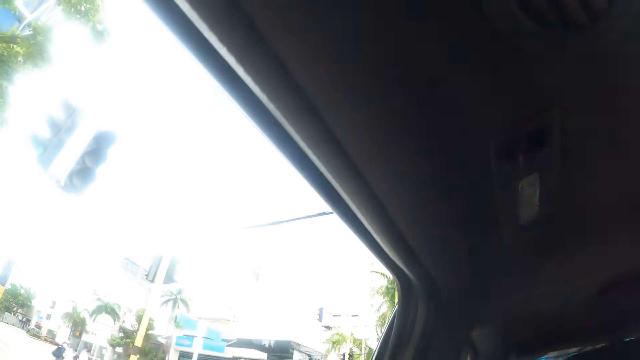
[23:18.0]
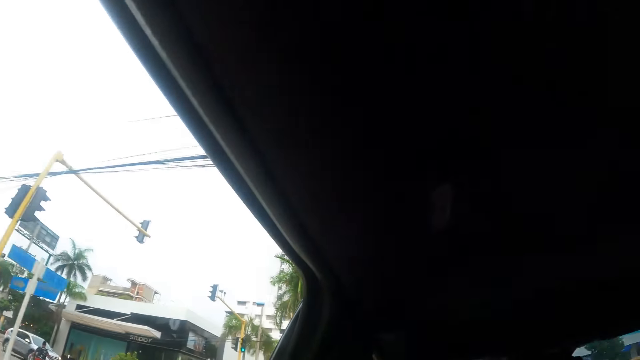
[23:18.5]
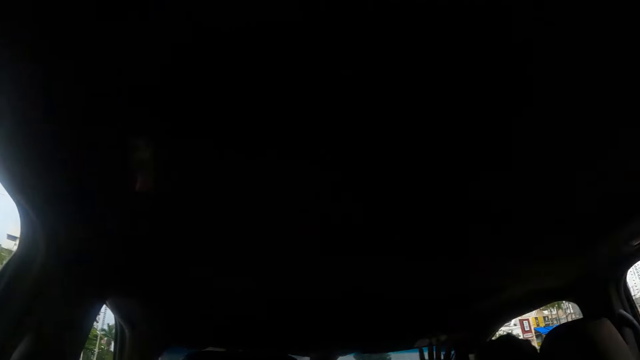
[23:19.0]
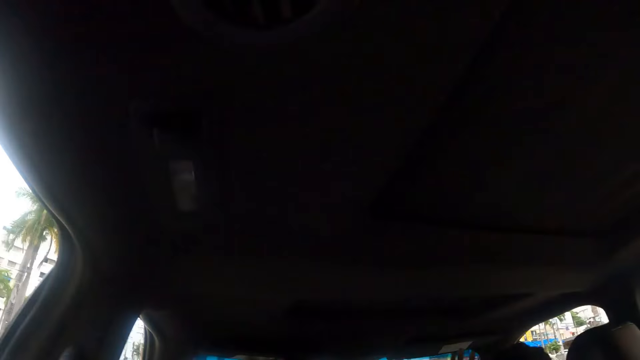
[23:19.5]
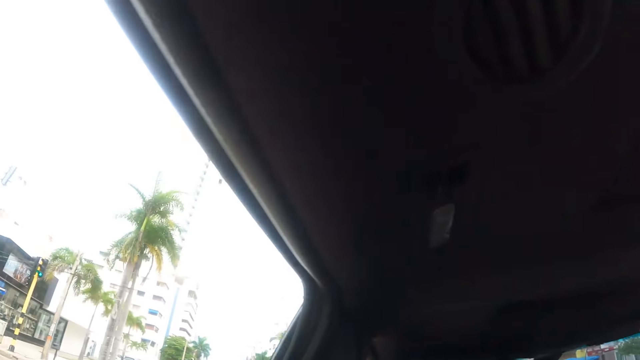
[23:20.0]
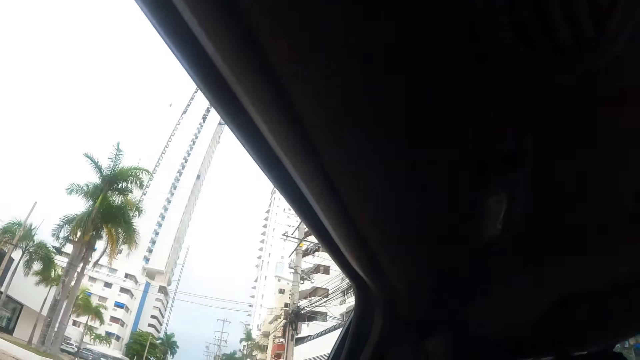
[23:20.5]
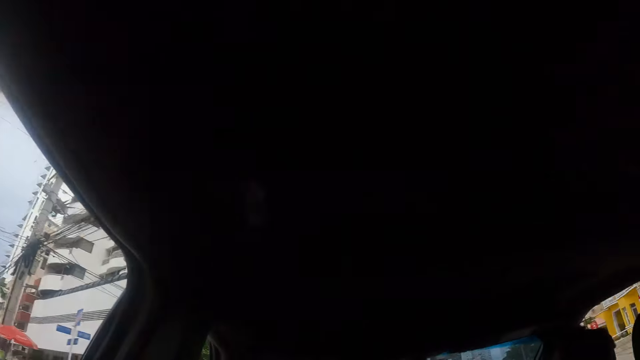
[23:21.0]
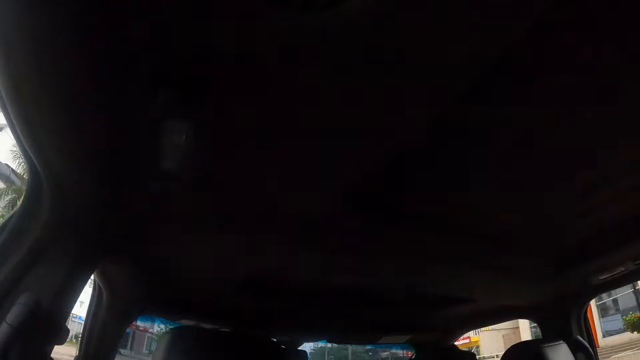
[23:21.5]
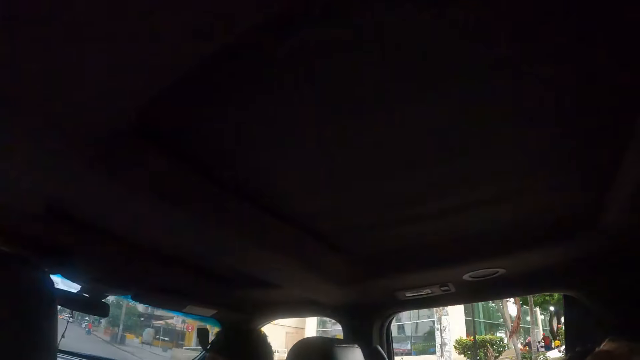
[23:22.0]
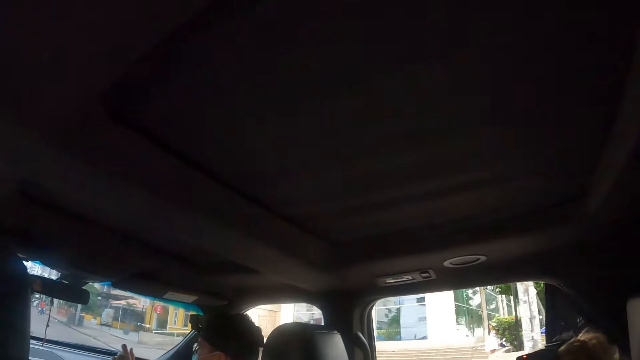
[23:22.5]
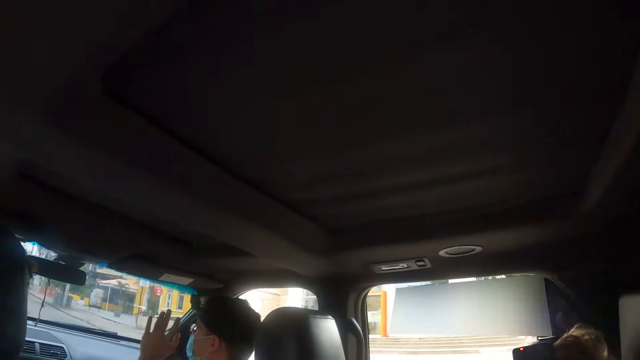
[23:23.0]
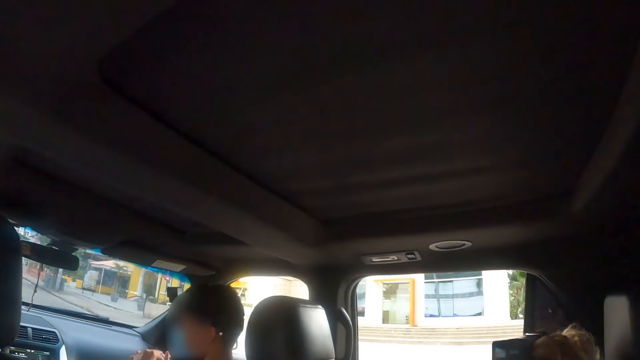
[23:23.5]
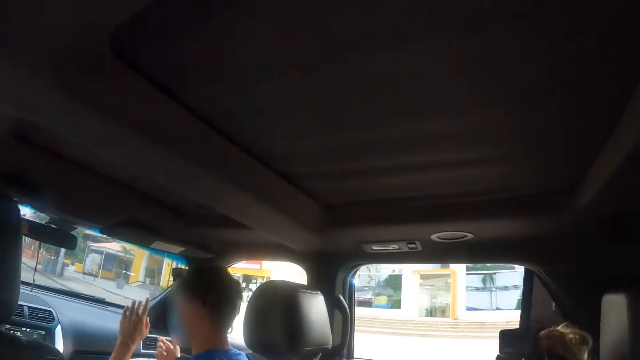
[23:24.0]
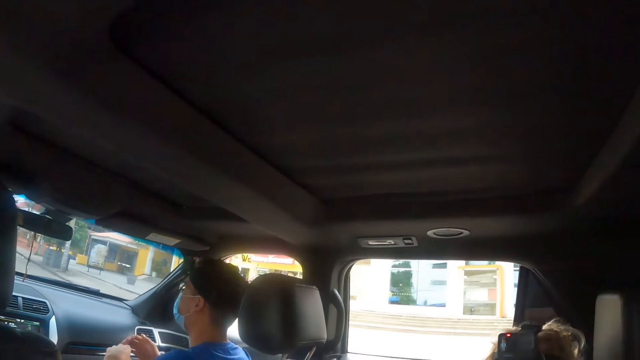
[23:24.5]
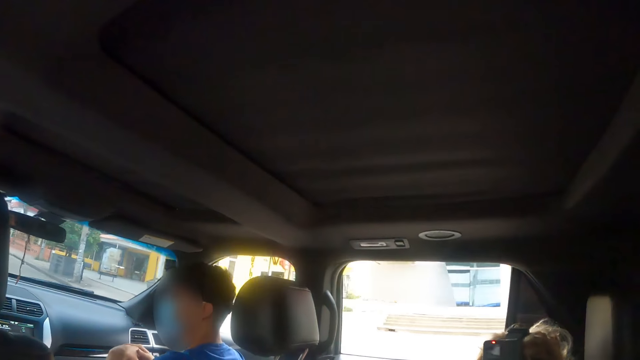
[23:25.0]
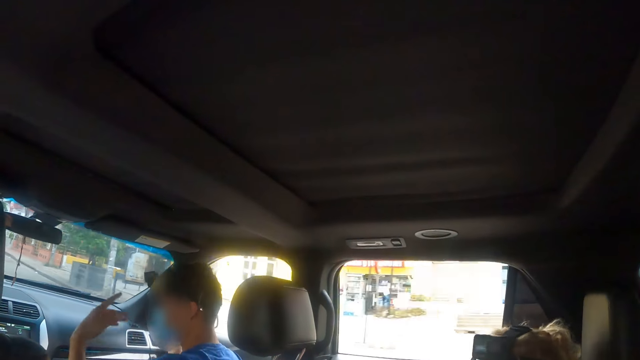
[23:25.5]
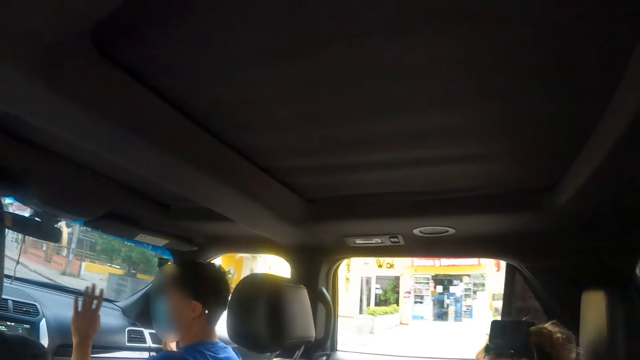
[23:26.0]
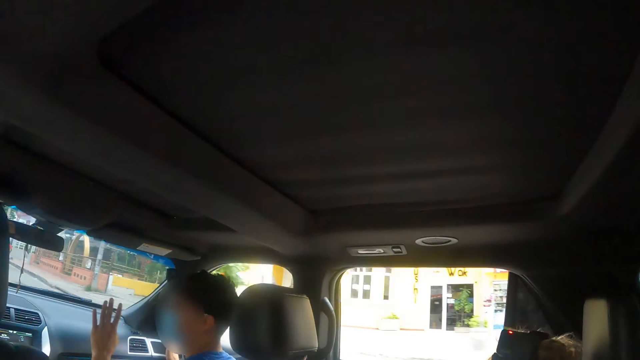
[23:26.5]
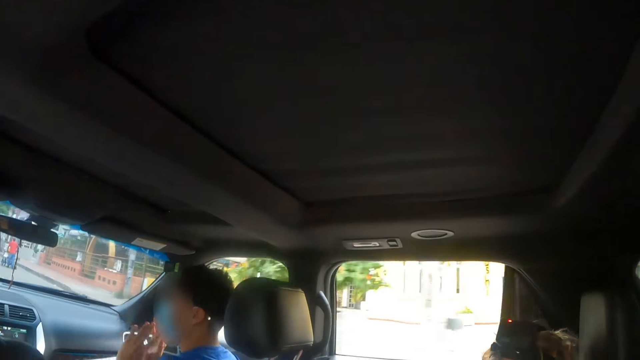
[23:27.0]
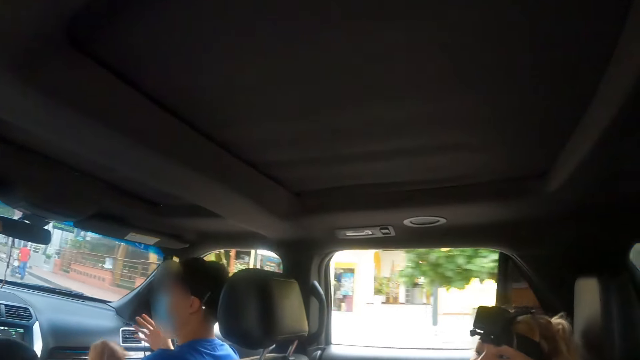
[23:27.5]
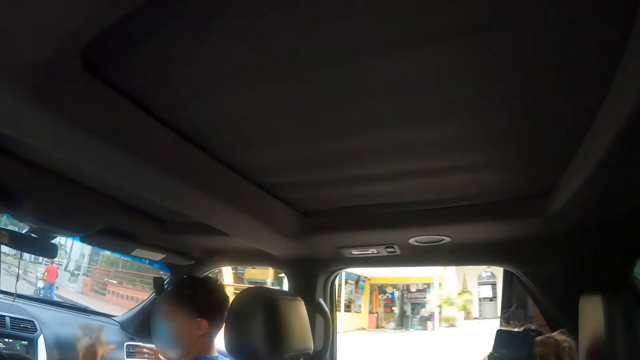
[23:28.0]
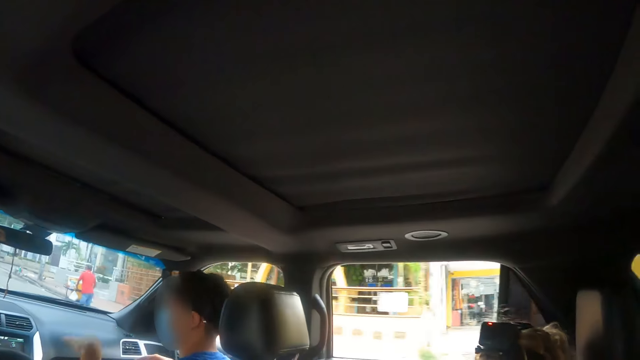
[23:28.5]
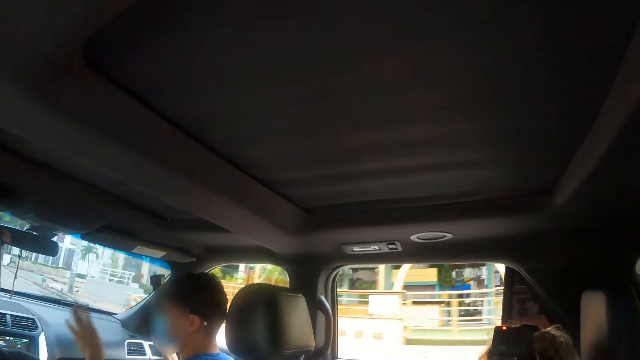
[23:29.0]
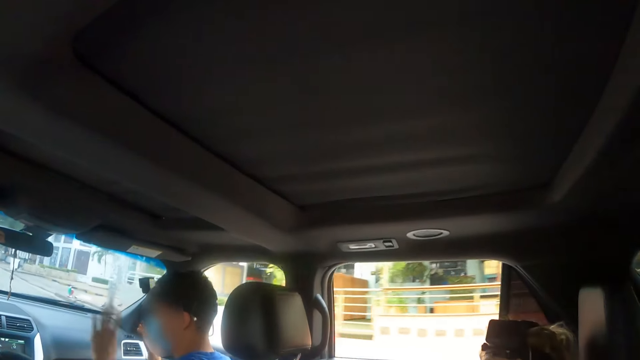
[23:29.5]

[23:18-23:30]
The camera wearer looks around. A man gestures with both hands.

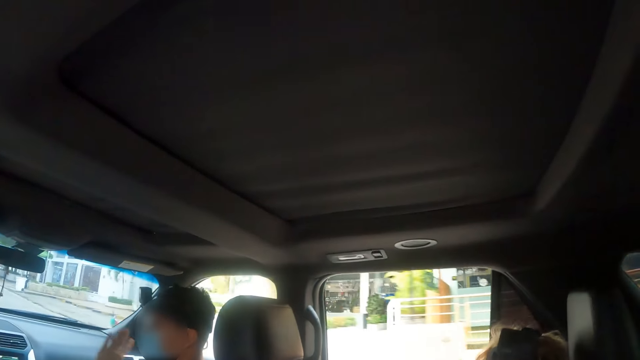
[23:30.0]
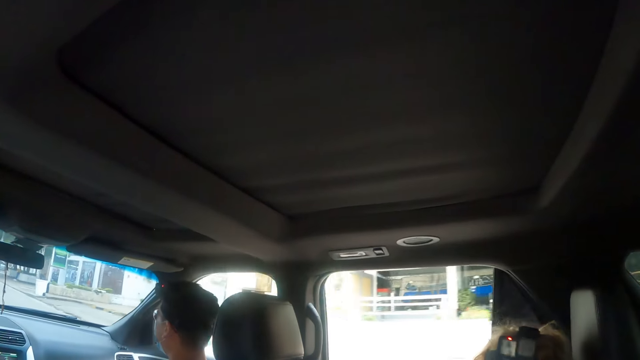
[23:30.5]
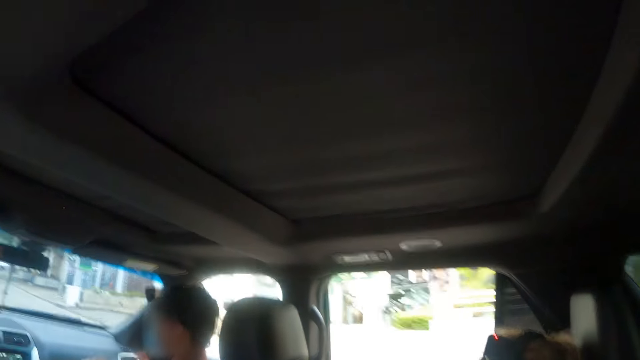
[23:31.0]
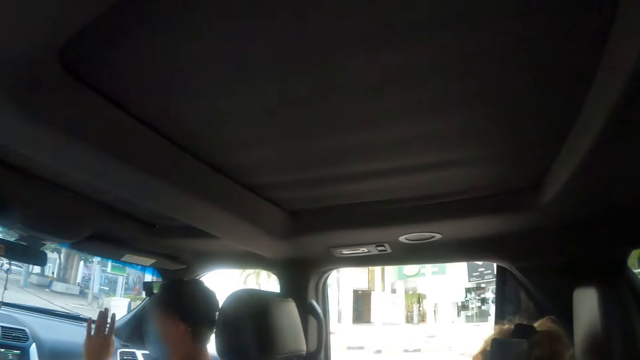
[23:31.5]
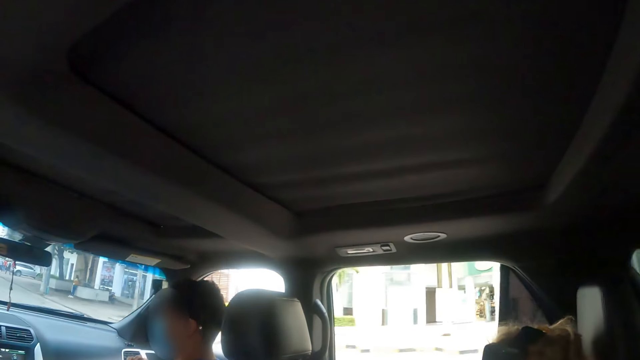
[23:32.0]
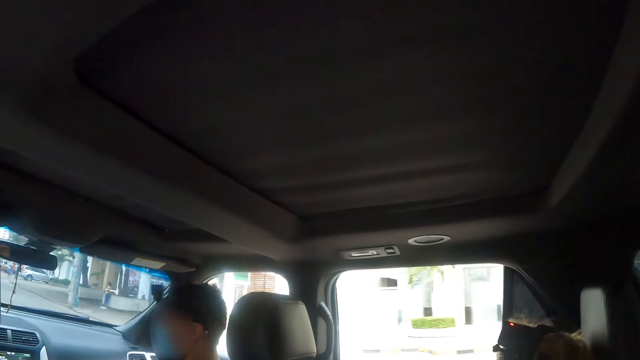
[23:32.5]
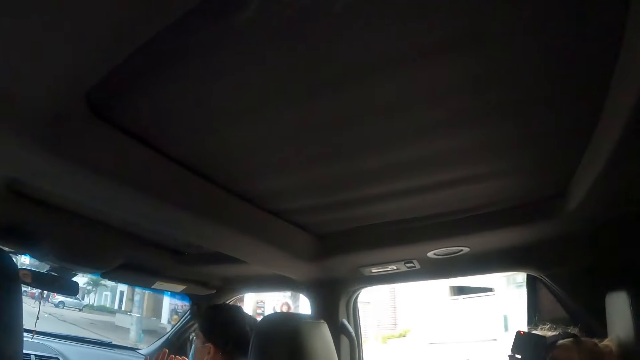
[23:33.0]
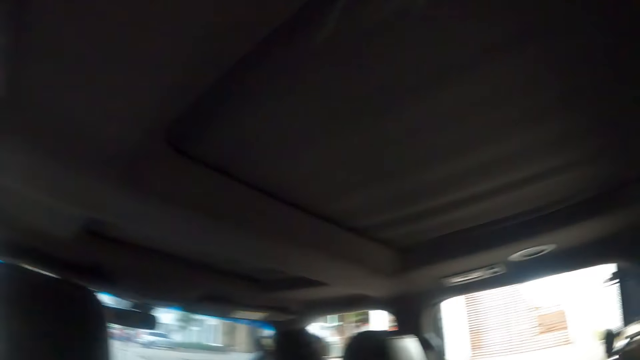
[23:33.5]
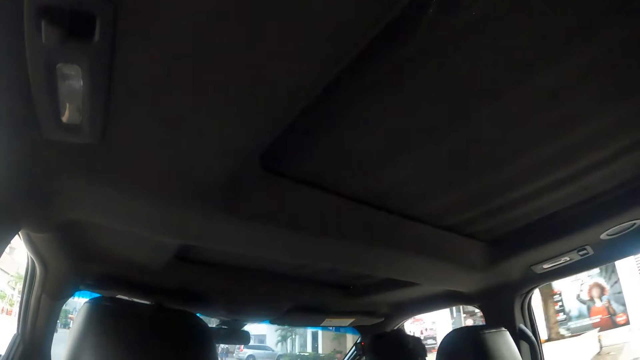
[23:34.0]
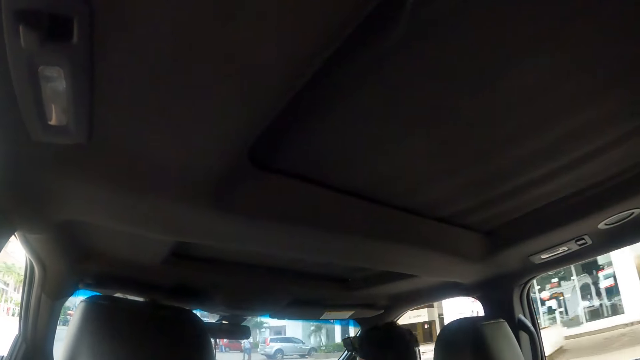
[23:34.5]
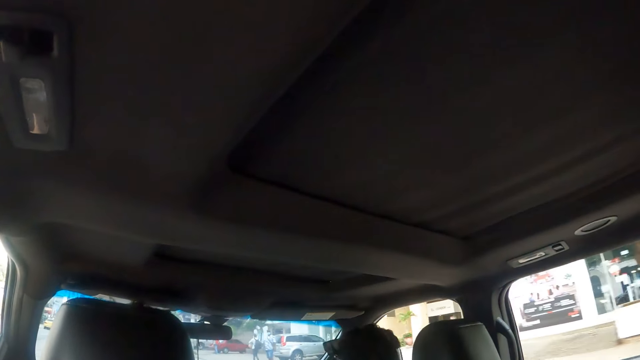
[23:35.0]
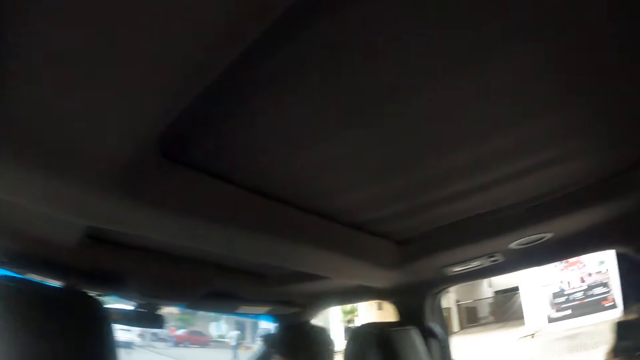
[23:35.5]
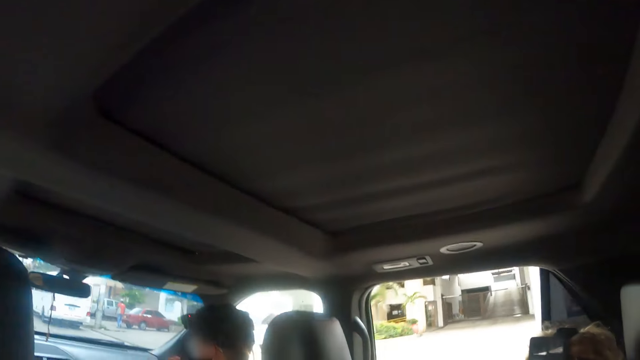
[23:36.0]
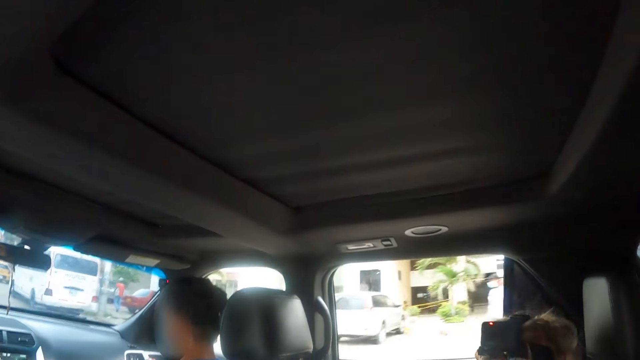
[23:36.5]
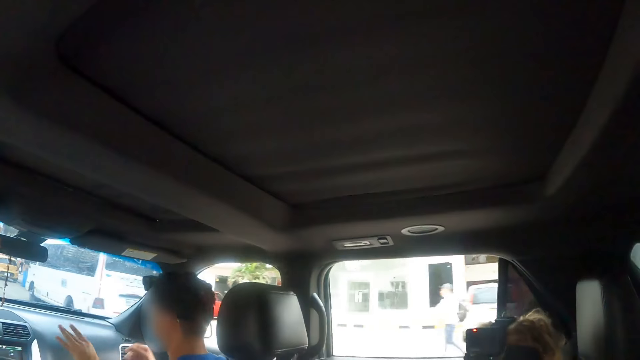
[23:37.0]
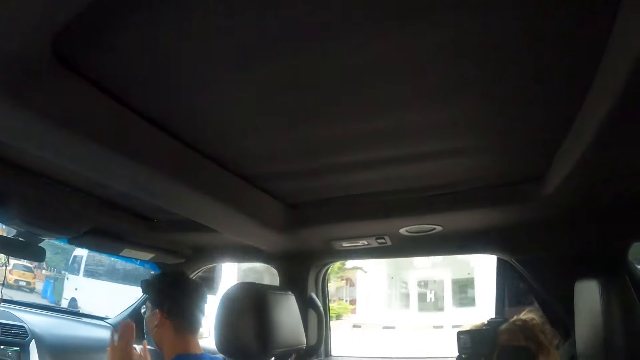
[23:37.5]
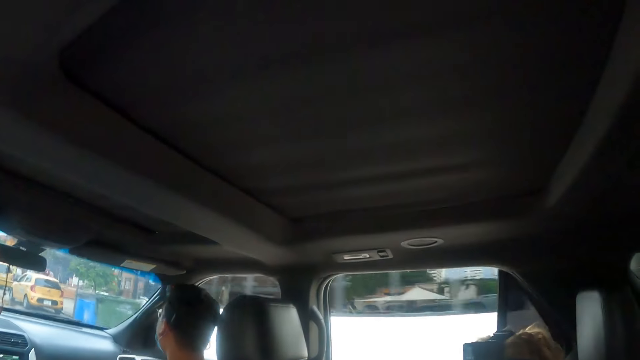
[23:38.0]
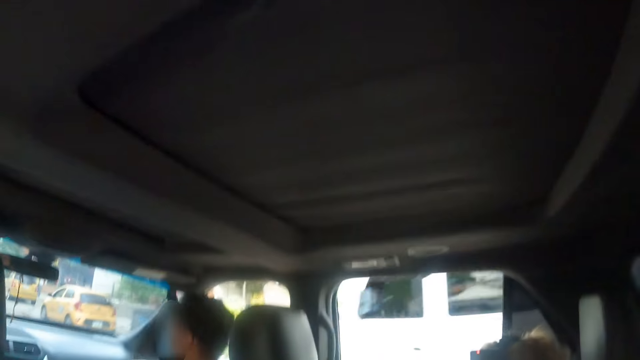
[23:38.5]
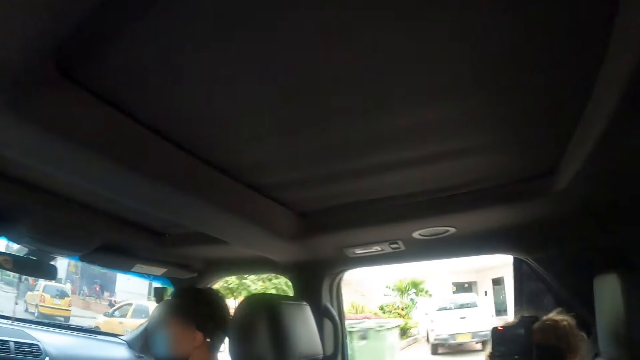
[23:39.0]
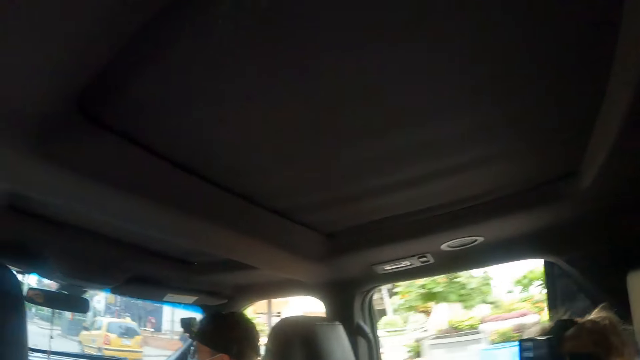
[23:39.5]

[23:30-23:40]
The camera wearer looks around. A man interacts with the driver.
